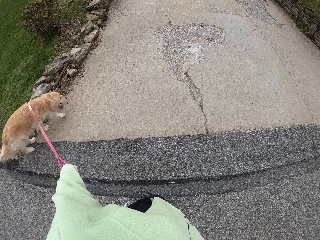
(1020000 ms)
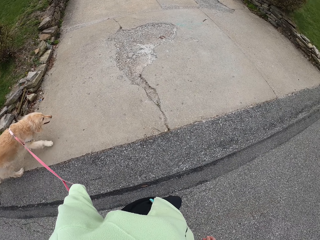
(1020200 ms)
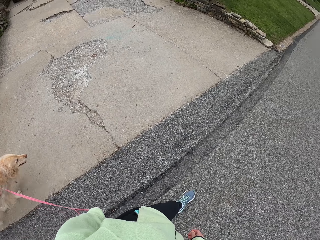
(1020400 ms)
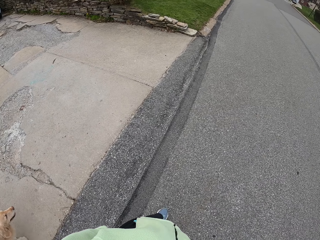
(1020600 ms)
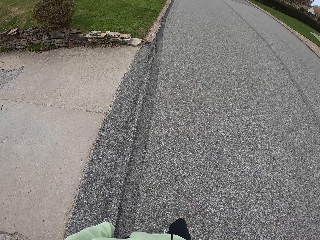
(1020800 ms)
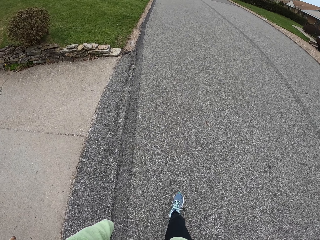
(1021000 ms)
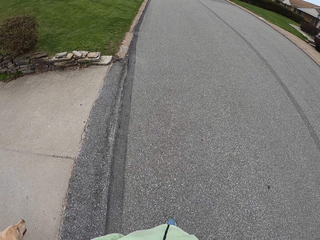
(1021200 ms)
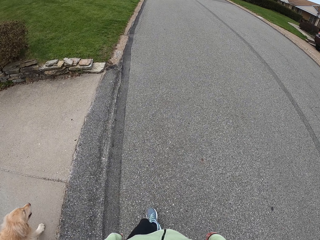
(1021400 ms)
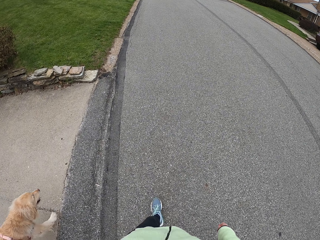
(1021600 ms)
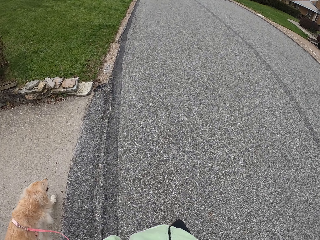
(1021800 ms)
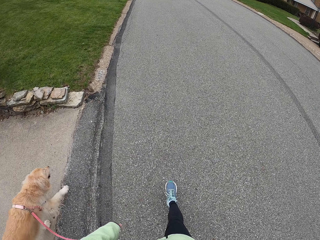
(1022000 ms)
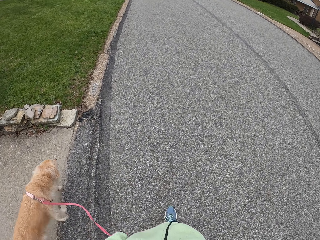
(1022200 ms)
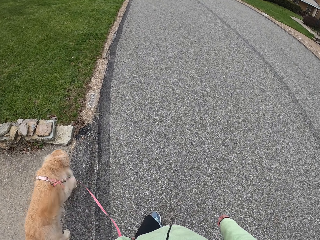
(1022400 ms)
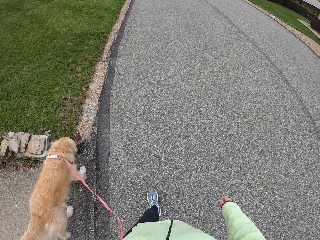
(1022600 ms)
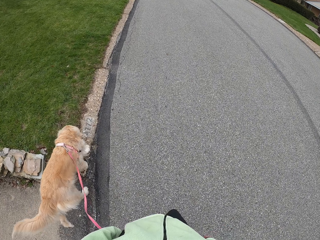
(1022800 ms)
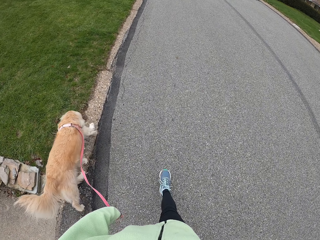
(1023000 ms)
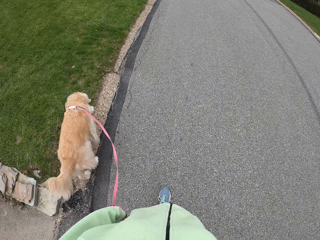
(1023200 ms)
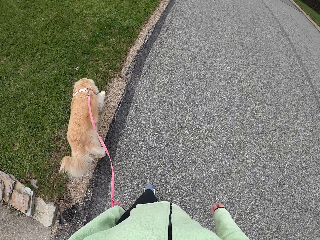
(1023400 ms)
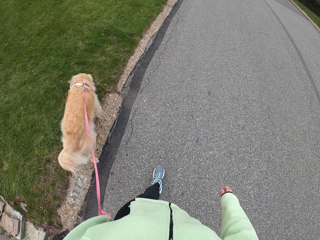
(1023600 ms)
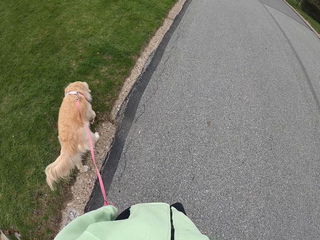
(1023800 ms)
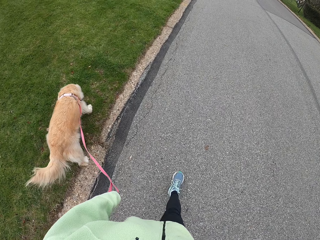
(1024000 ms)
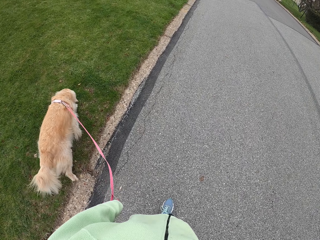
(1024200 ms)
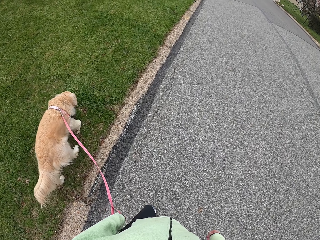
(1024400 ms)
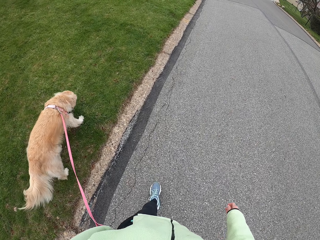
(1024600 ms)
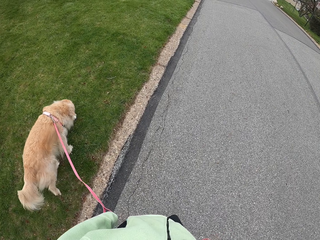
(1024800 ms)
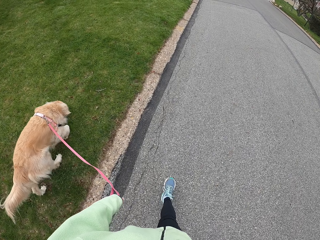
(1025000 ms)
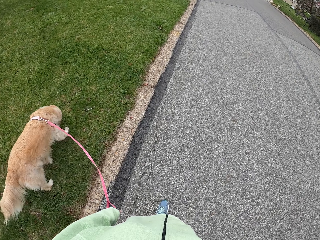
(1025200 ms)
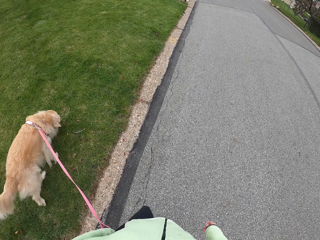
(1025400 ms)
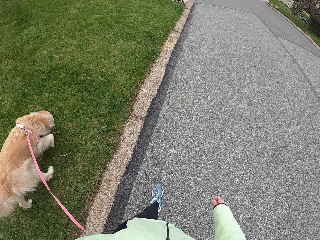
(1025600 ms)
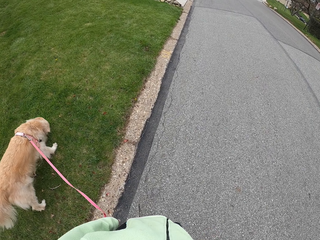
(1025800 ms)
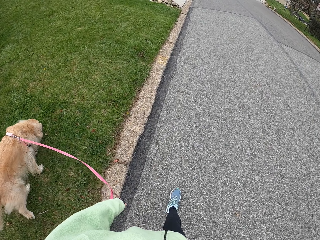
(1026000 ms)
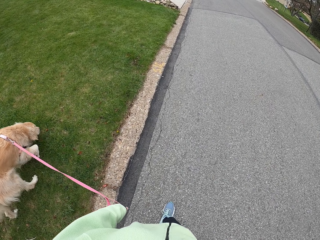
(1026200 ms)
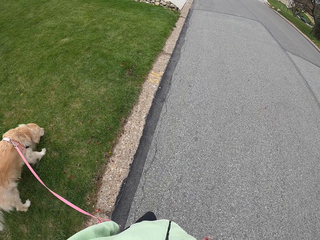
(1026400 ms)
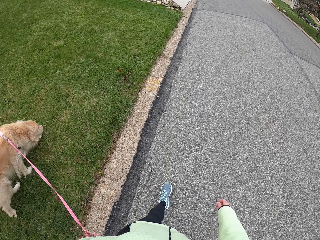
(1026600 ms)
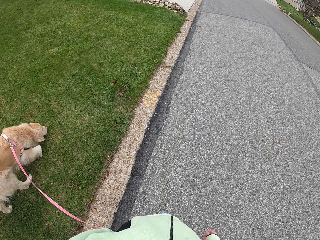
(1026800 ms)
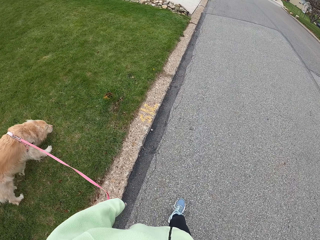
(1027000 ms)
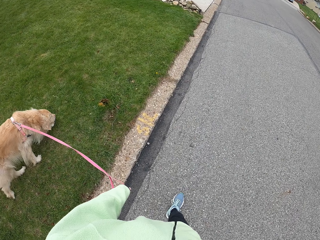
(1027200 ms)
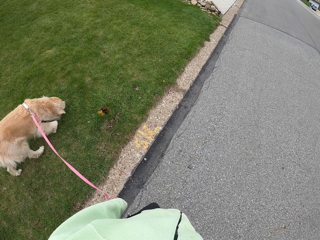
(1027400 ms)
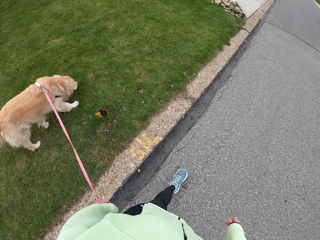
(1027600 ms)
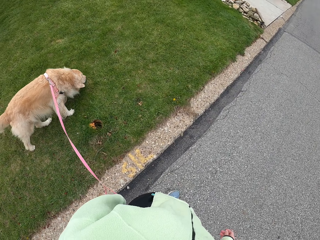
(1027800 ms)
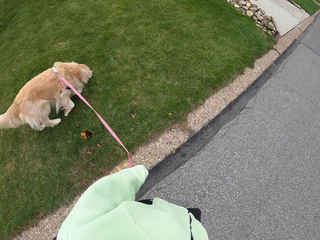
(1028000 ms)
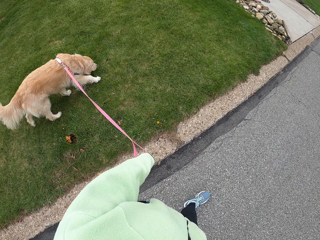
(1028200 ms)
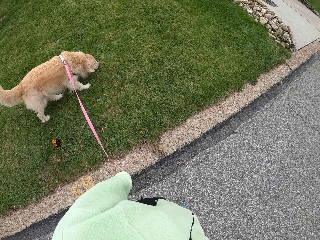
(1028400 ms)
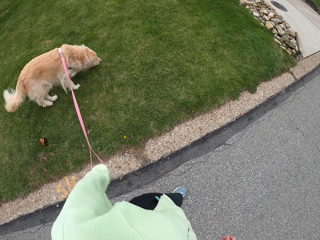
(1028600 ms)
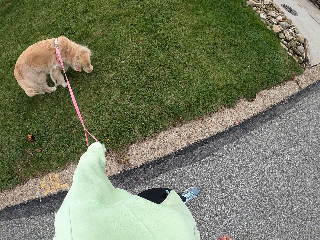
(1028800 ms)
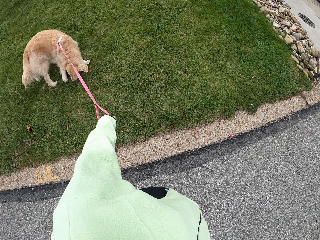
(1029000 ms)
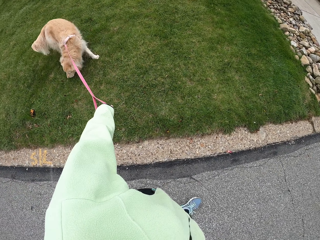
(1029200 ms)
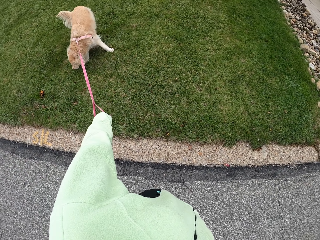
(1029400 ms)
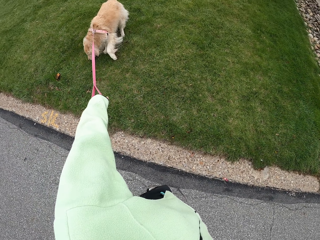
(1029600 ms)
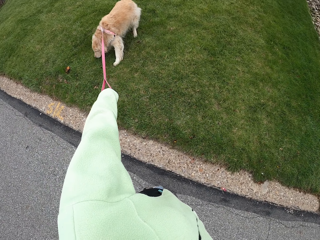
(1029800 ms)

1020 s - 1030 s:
The camera wearer stops. They look around. They walk on a road holding a dog leash.

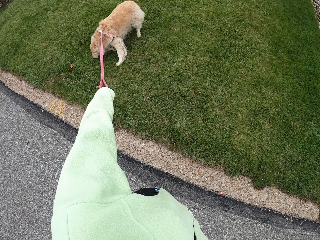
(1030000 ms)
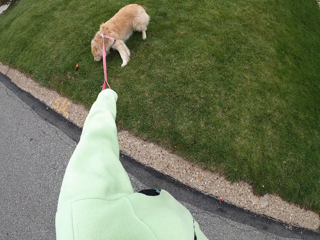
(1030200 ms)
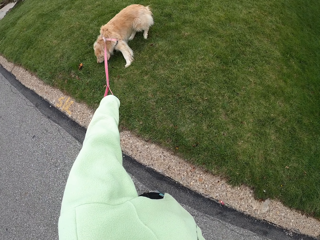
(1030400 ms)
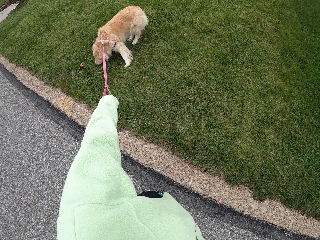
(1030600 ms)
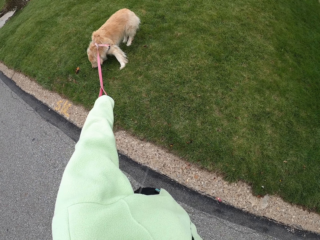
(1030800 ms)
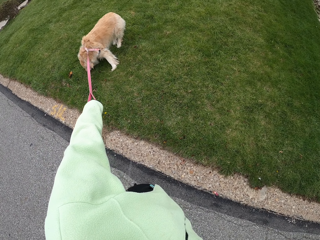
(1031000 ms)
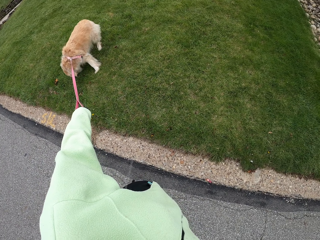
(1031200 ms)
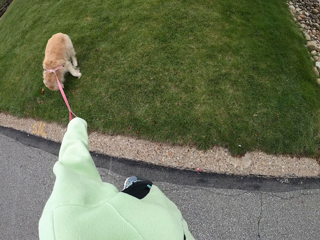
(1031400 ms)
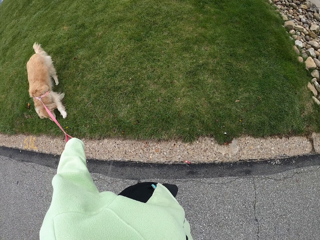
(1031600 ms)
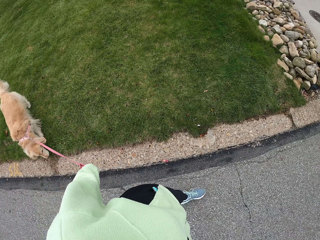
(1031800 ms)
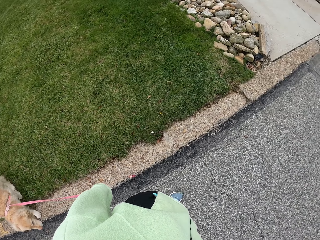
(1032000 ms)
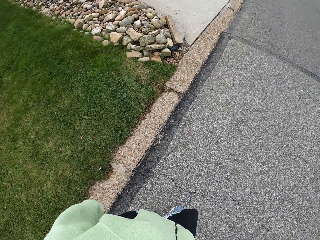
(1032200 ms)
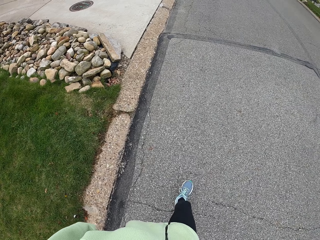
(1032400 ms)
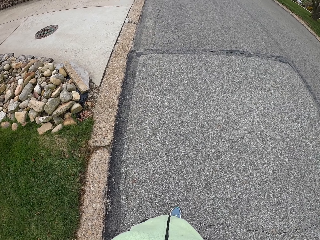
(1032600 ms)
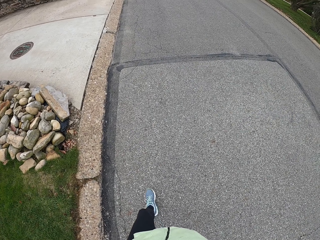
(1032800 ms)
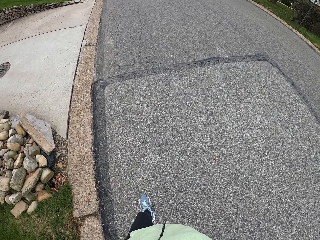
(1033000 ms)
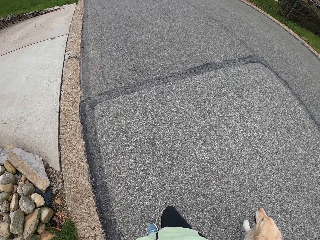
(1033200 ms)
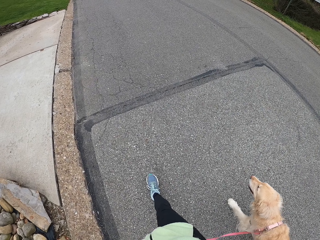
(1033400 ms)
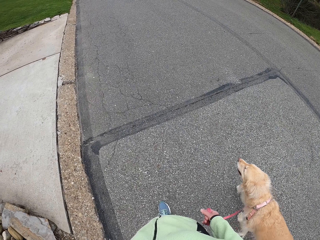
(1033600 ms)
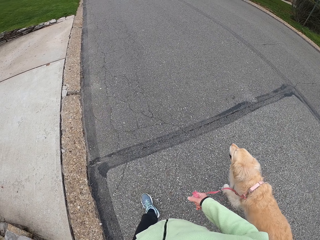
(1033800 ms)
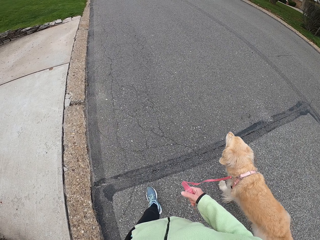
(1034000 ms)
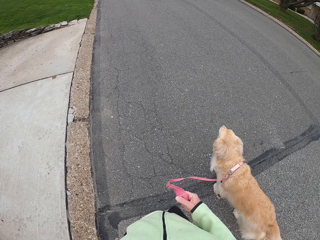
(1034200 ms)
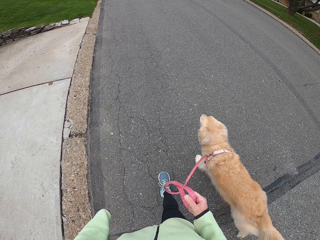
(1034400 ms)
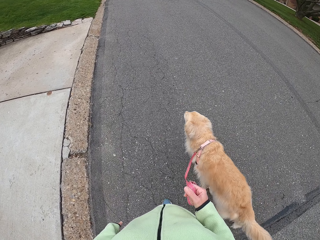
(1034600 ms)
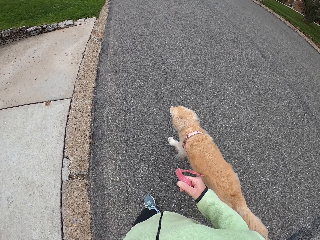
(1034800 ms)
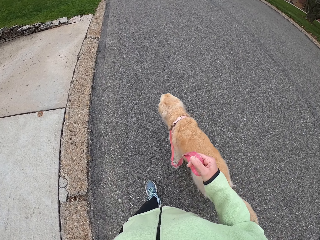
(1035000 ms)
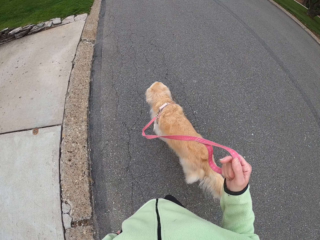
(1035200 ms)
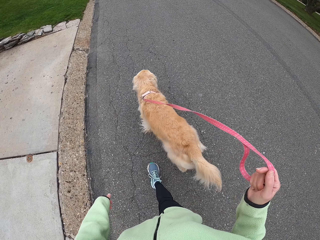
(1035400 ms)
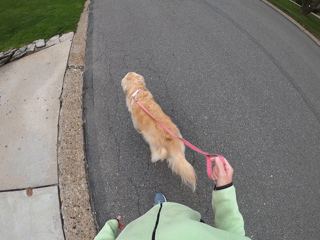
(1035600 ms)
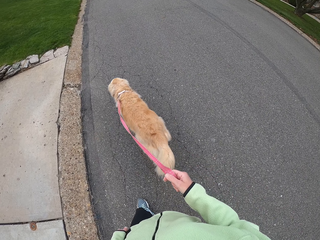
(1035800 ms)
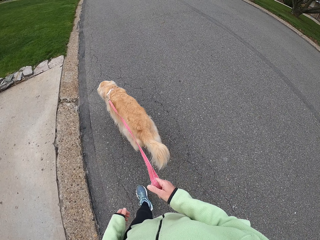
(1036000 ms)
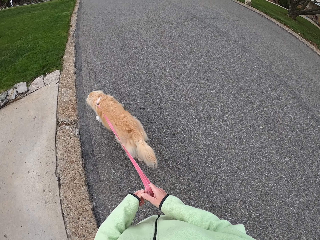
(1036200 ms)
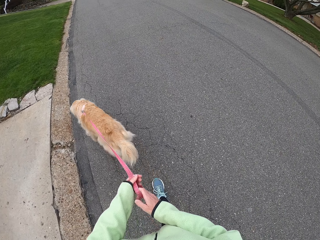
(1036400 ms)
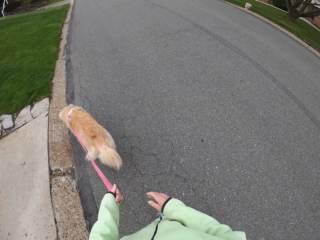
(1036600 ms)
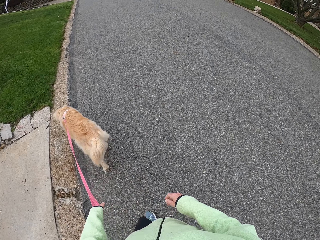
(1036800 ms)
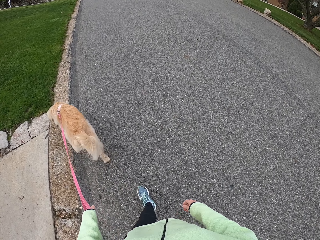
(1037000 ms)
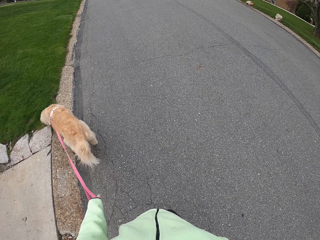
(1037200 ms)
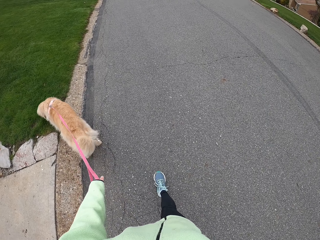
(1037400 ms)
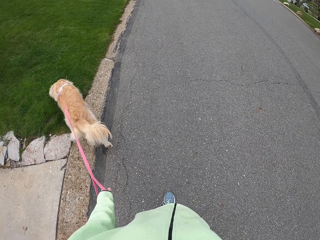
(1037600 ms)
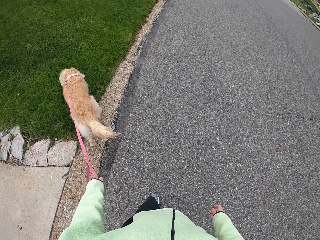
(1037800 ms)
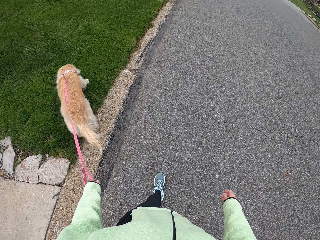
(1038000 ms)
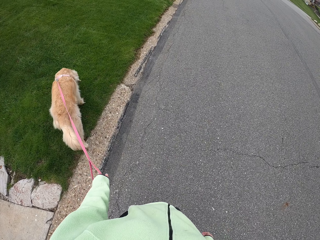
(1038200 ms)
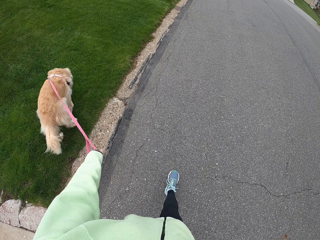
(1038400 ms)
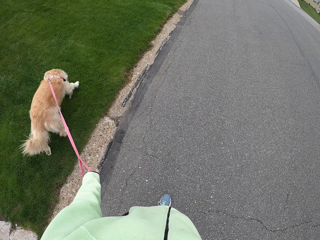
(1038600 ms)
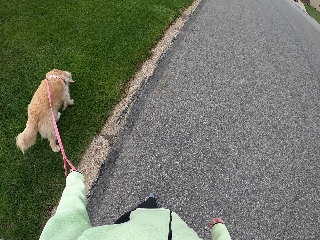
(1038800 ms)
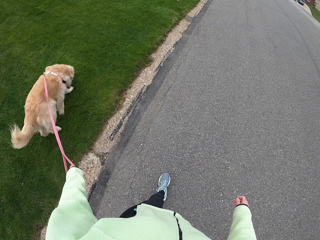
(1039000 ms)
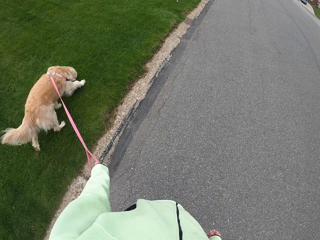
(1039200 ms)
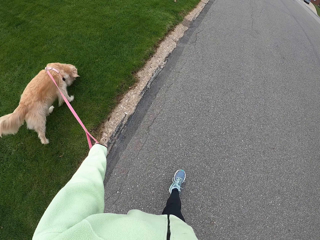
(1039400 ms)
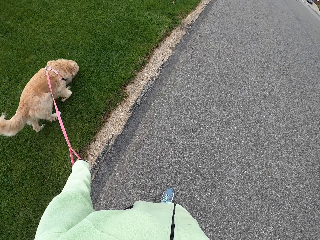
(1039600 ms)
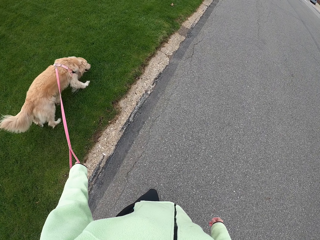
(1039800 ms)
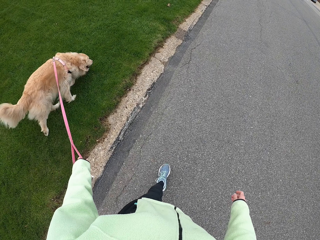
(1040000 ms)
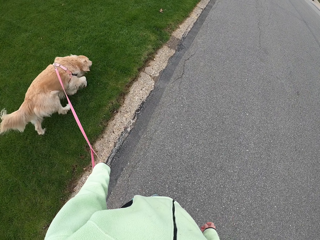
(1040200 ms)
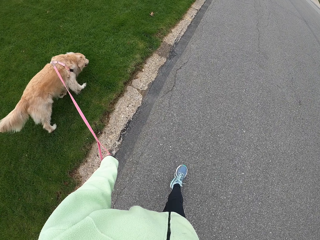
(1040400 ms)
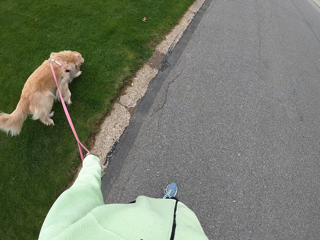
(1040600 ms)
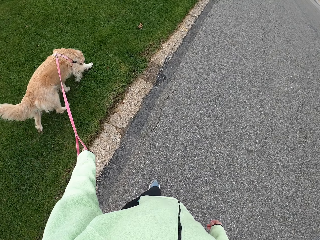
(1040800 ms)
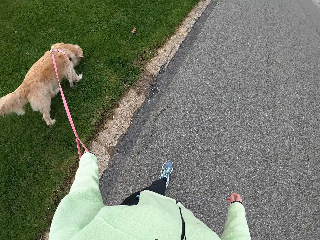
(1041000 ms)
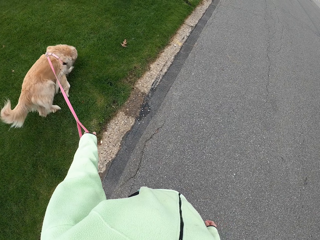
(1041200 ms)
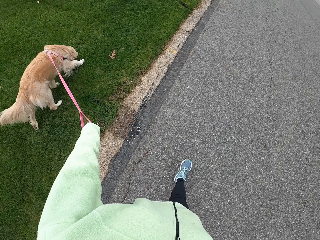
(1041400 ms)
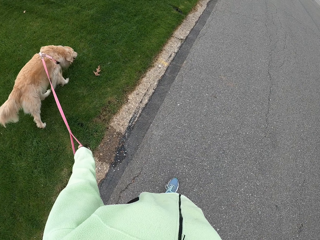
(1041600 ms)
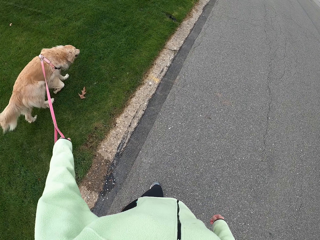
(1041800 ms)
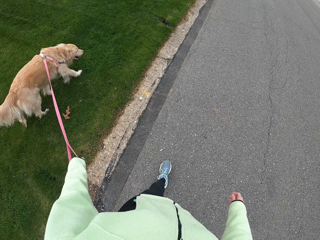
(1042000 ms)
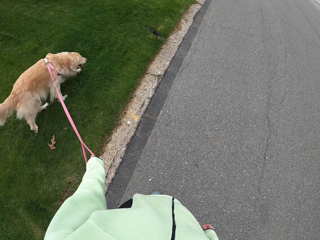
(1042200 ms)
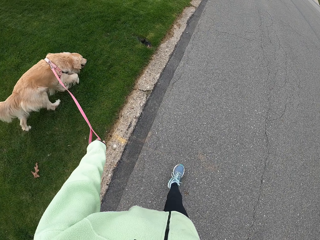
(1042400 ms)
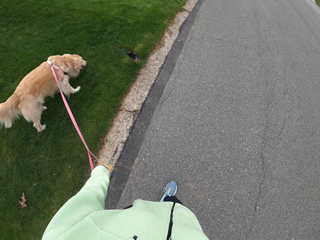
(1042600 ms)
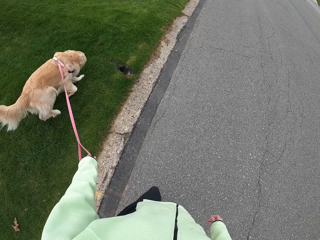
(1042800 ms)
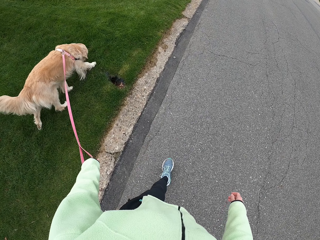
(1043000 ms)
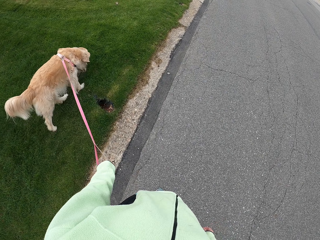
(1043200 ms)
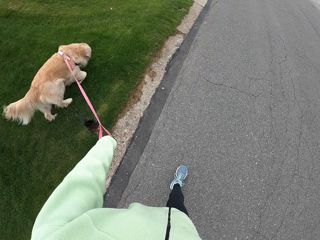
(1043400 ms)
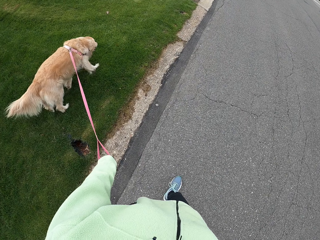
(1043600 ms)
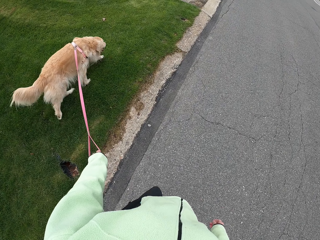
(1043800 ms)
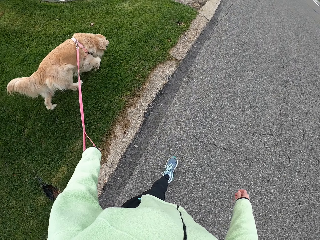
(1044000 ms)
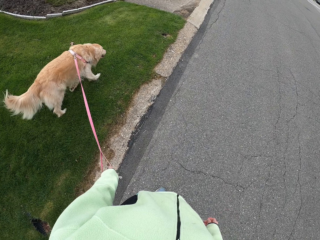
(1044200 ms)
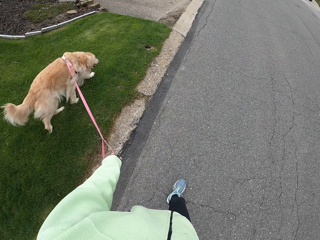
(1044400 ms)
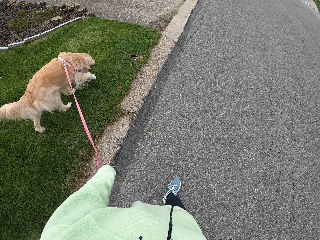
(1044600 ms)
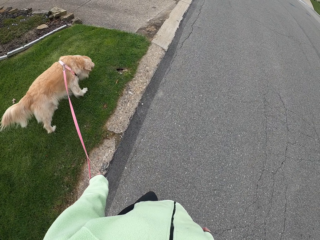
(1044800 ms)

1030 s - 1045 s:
The camera wearer looks around. They stop walking. They walk on a road holding a dog leash. They look around. They walk on the road holding the dog leash. They raise the dog leash with her right hand. They pull the dog leash. They pass the dog leash to his left hand. They hold the leash with another hand. They walk on the road holding the dog leash.
